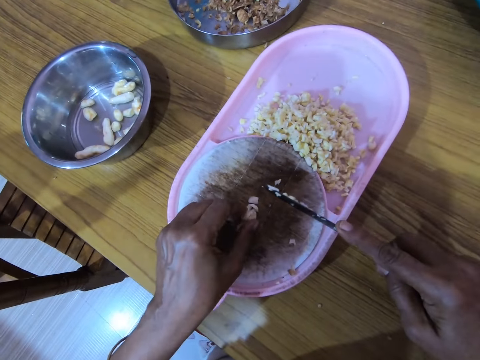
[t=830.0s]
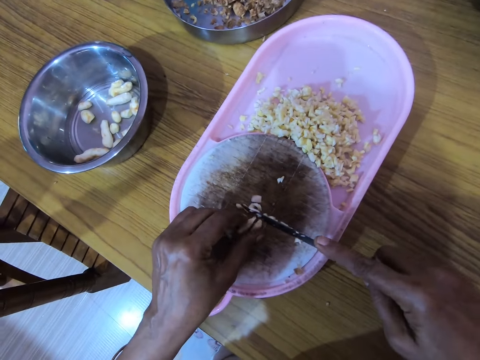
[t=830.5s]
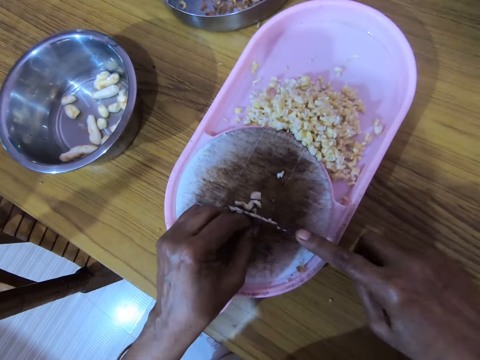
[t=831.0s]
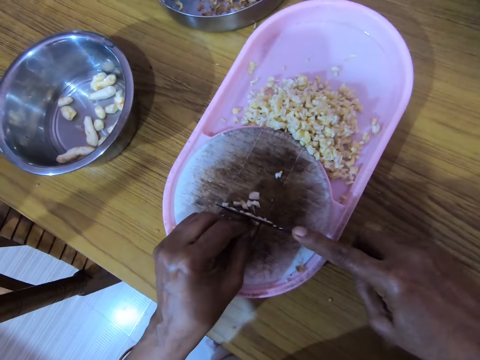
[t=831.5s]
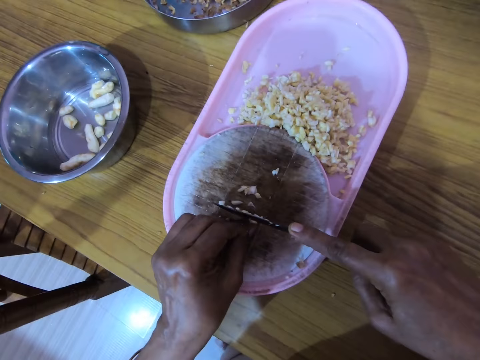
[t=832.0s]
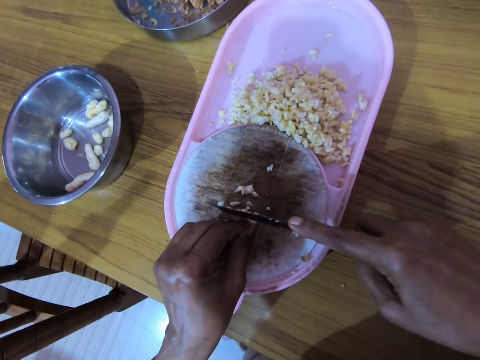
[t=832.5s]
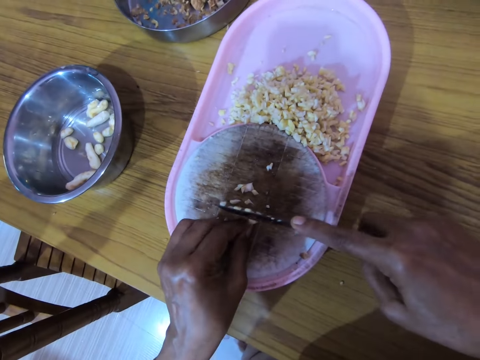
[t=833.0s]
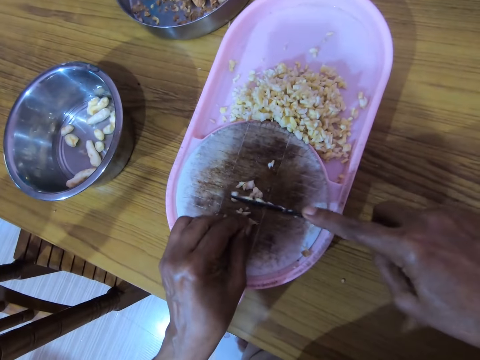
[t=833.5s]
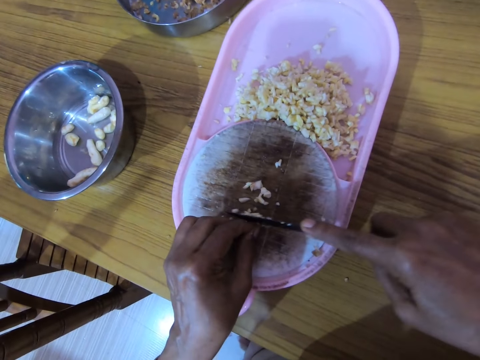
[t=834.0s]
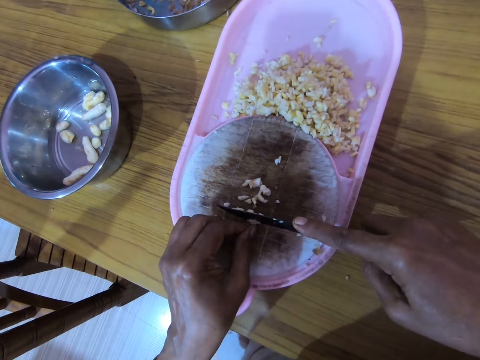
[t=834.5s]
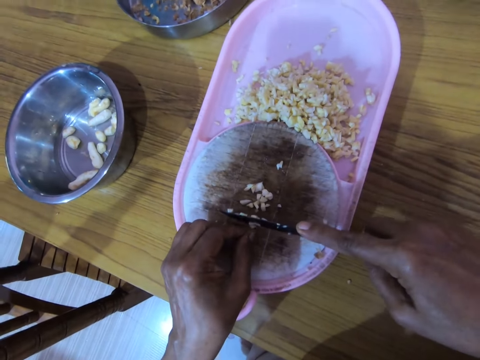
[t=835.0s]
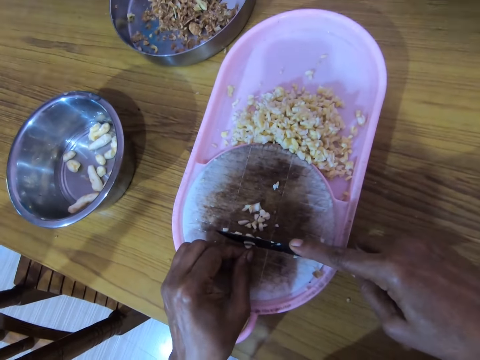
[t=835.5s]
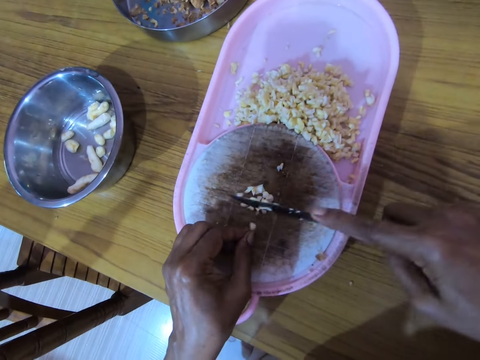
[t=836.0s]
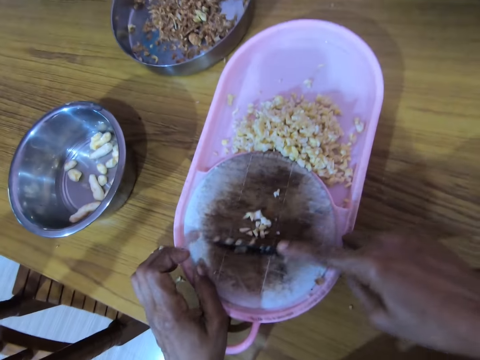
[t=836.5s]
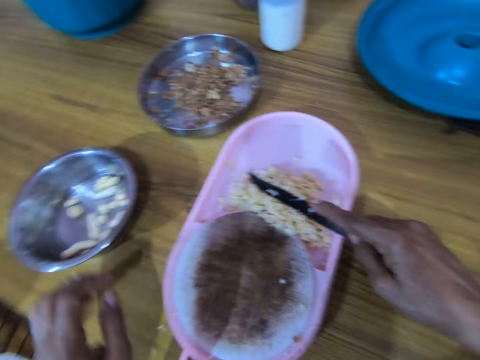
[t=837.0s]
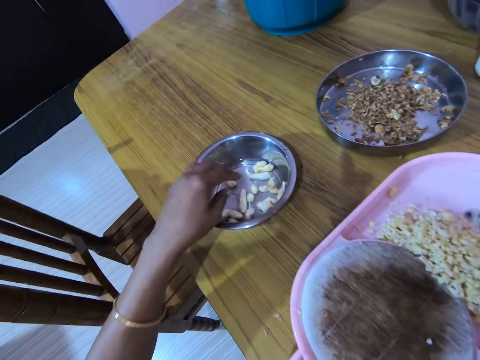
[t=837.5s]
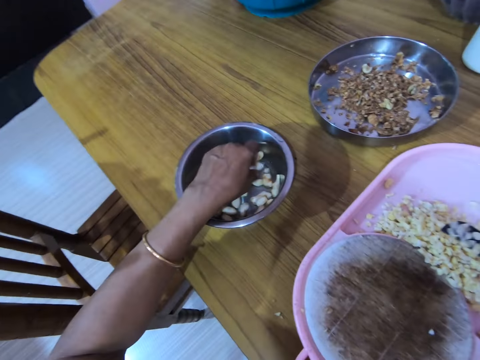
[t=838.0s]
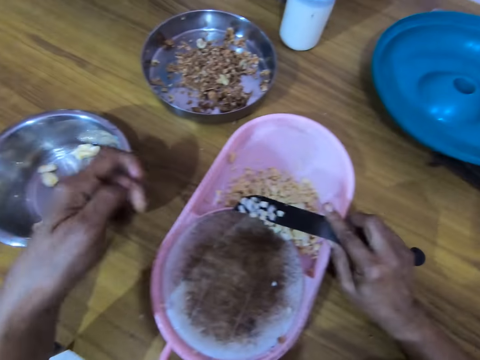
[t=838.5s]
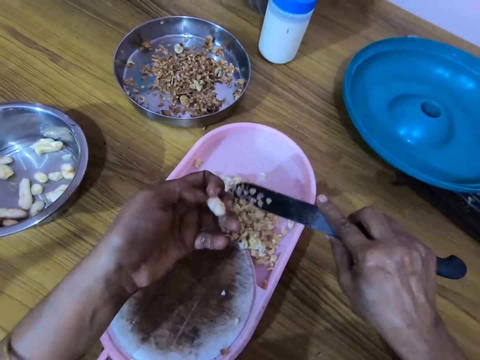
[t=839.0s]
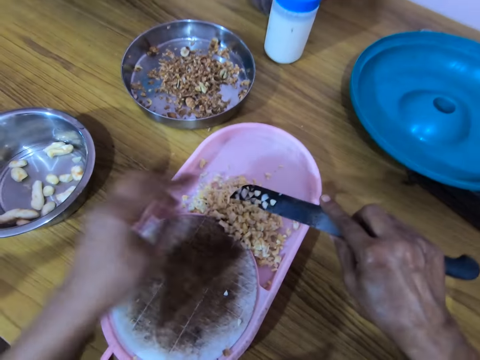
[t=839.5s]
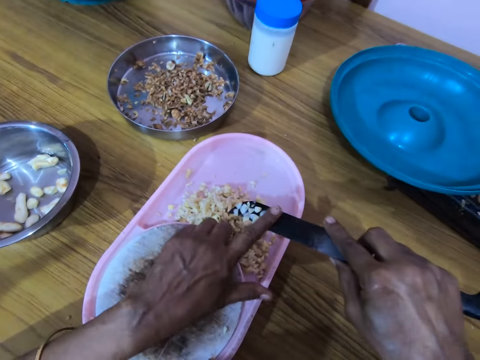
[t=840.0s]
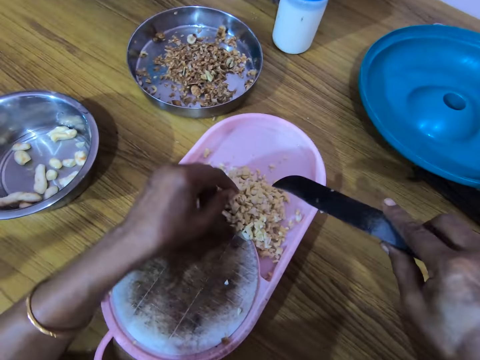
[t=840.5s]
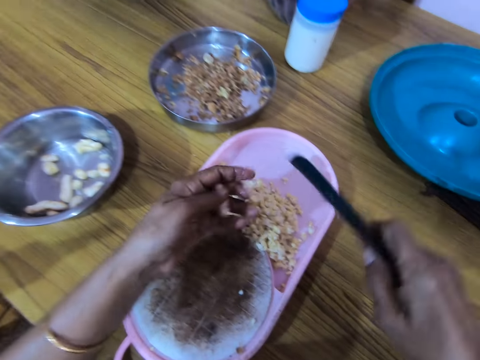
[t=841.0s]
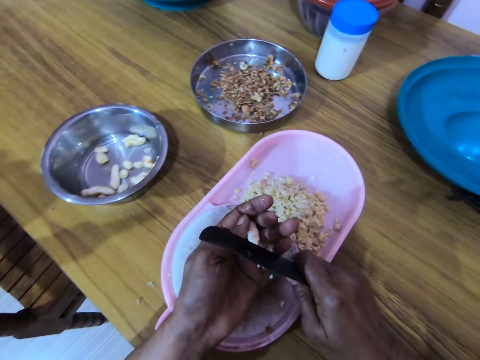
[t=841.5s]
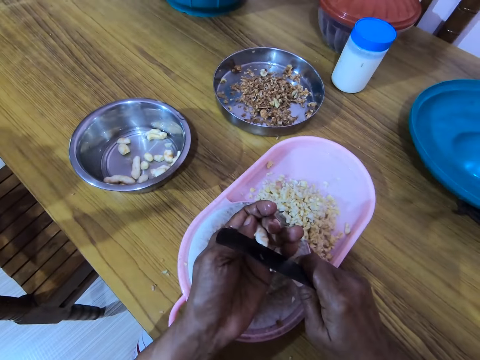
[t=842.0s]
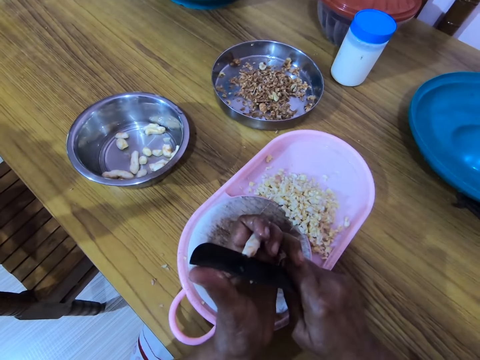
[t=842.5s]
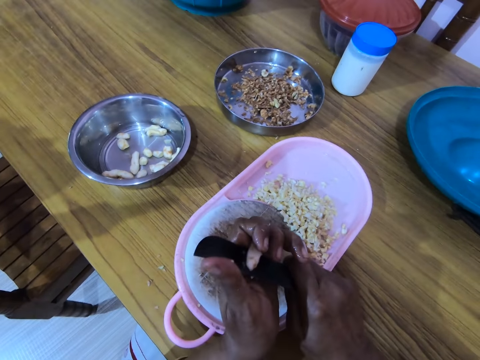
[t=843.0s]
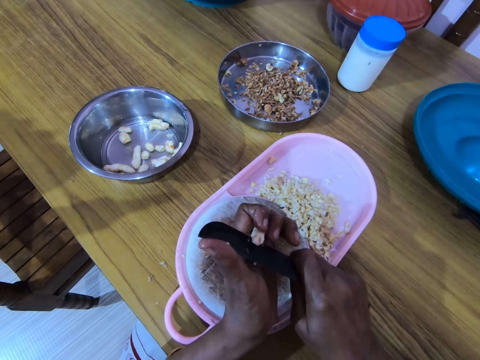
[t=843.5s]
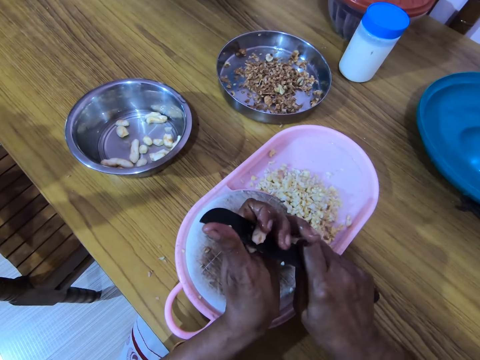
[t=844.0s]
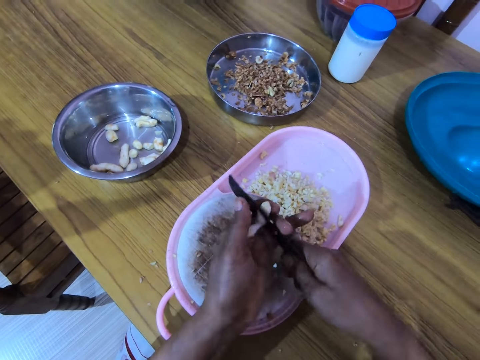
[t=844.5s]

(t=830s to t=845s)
The camera wearer pushes the ingredients with a knife to the bowl. They place the cashew nuts in the container. They pick a cashew nut. They wipe the ingredient on the knife. They cut the cashew nut with the knife.

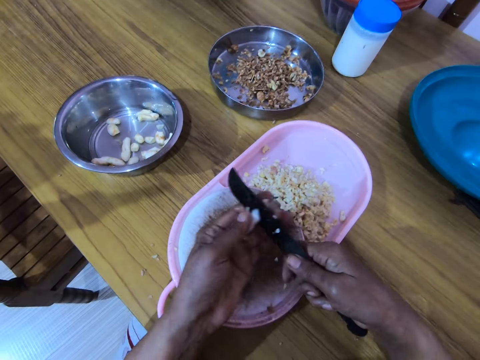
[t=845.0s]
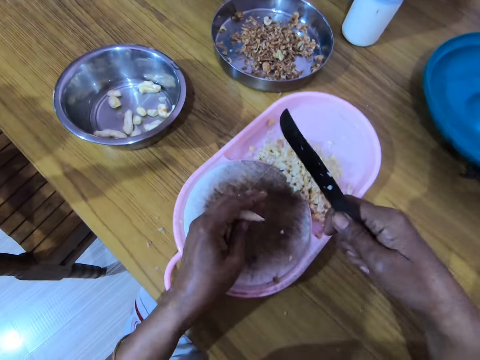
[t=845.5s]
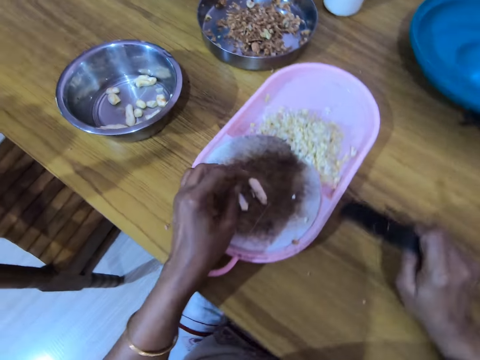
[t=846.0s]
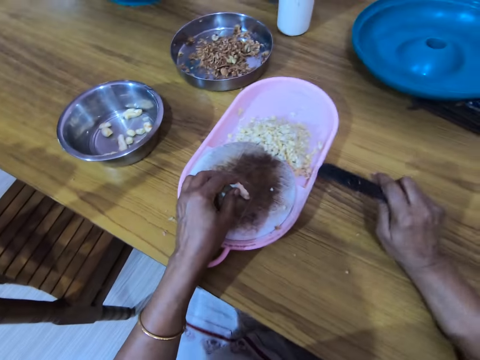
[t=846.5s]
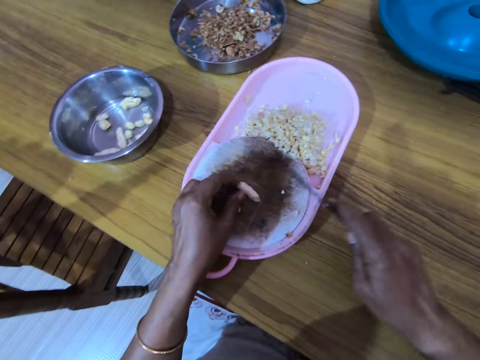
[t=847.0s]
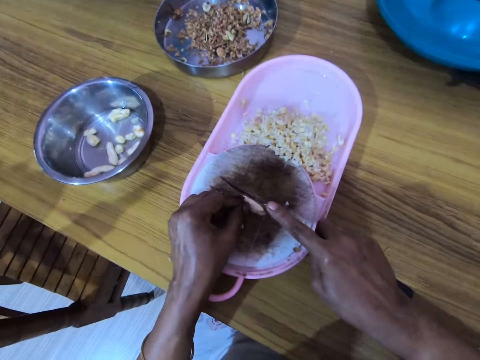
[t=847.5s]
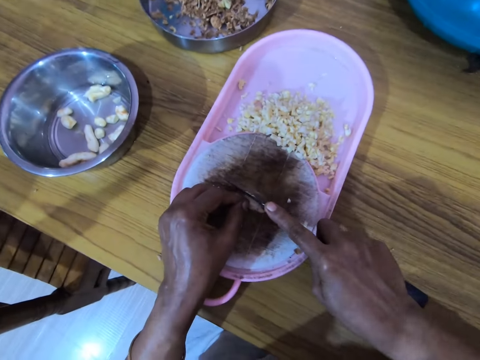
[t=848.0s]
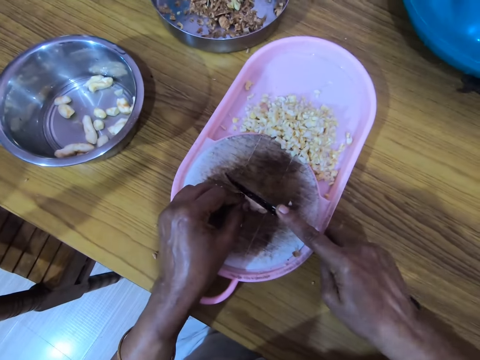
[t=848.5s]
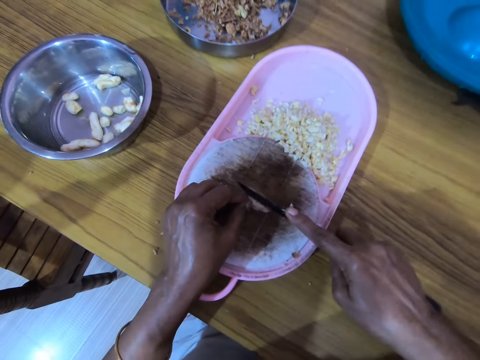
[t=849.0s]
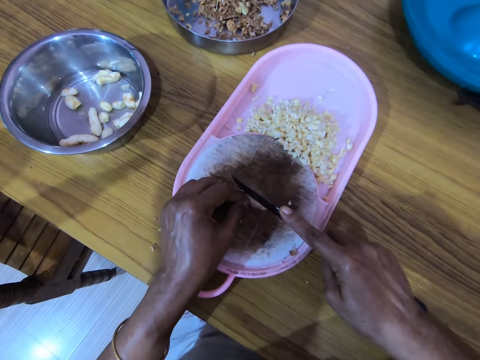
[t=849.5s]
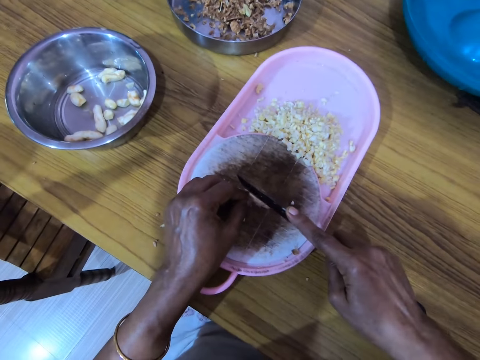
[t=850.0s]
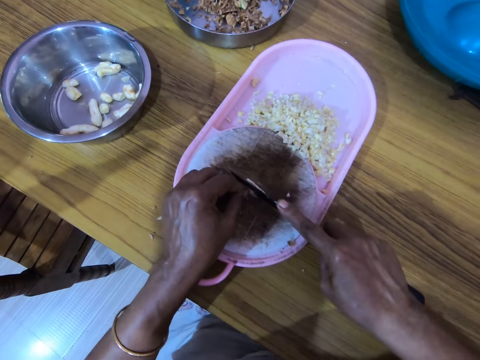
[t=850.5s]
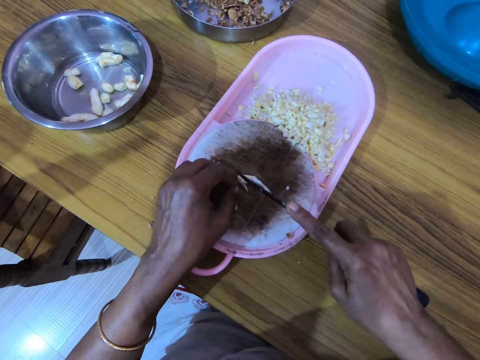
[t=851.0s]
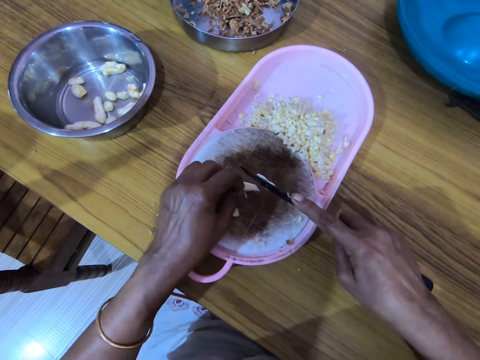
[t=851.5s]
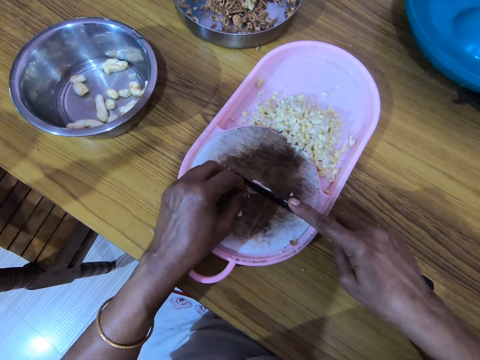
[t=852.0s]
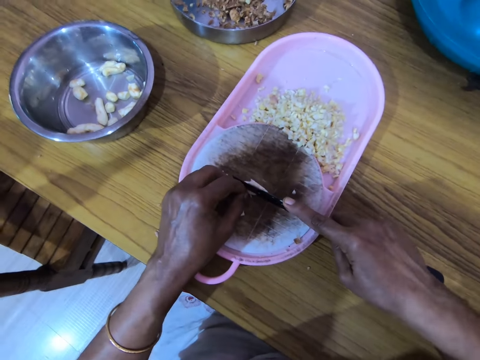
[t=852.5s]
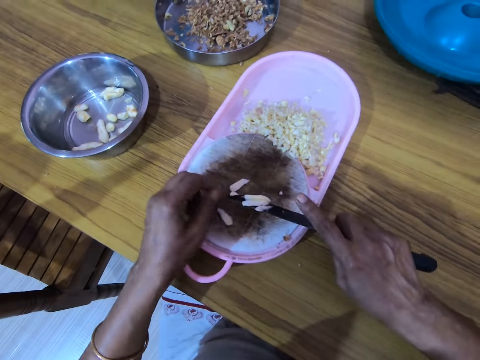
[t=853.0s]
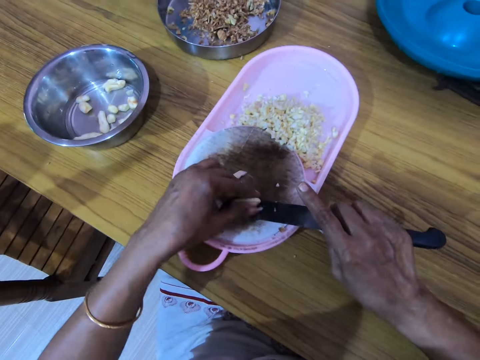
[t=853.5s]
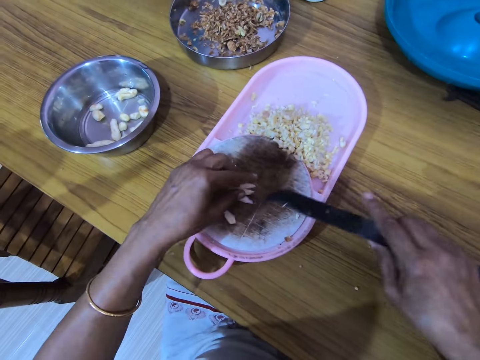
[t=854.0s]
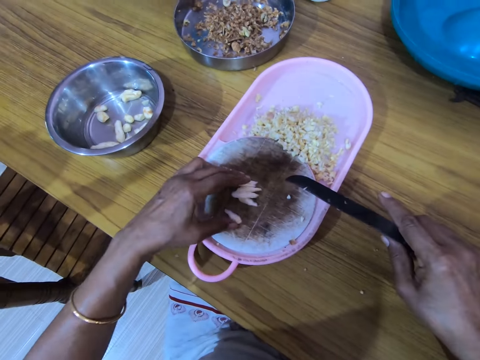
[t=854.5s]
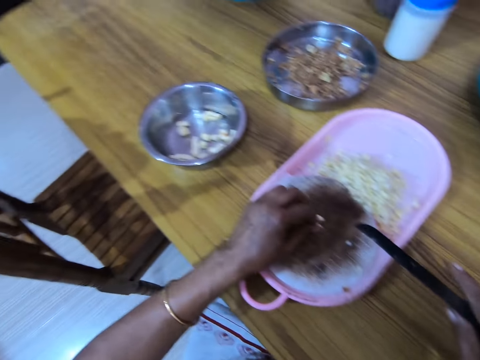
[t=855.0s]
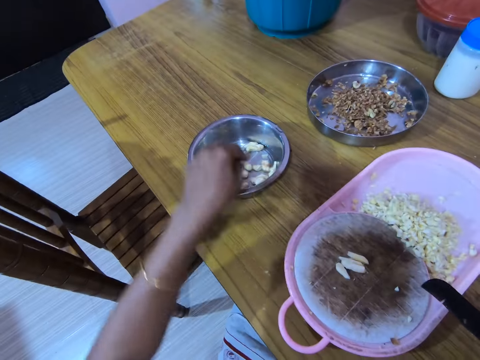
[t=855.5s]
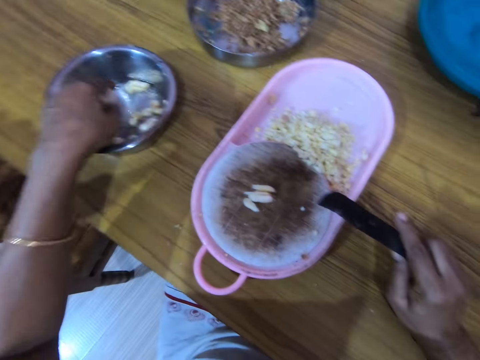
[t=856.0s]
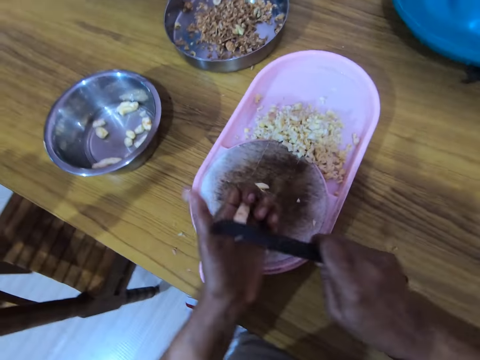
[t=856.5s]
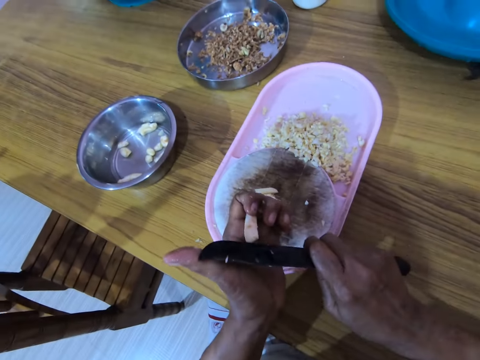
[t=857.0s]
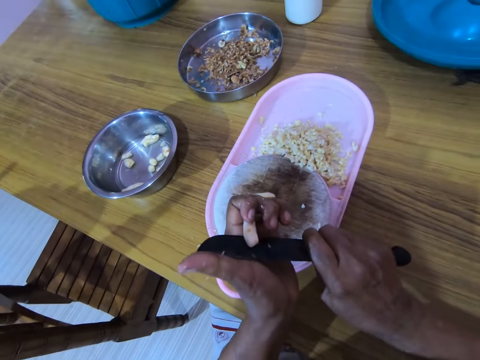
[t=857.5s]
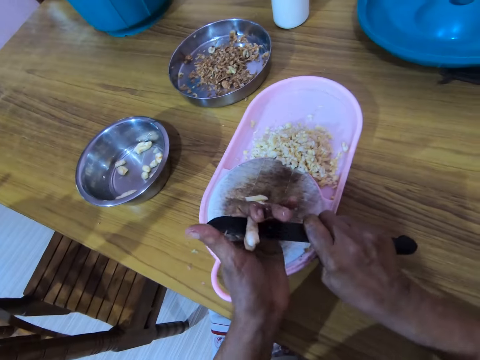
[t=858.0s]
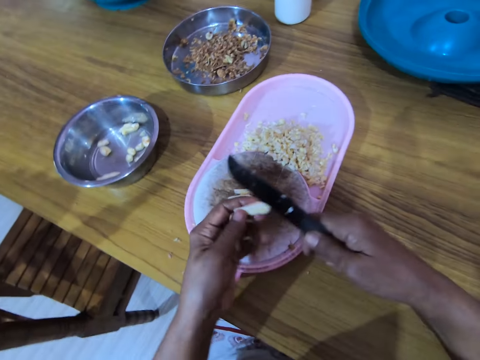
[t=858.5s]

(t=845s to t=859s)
The camera wearer places the cashew nut on the chopping board. They place the cashew nut on the chopping board again. They chop the cashew nut with a knife. They pick the ingredient in the top of the knife, put the ingredients down and push the ingredient together. They pick a cashew nut. They cut the cashew nut with the knife.
